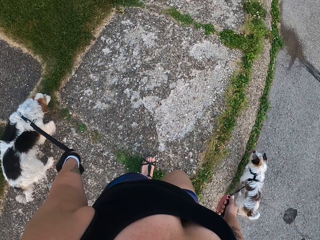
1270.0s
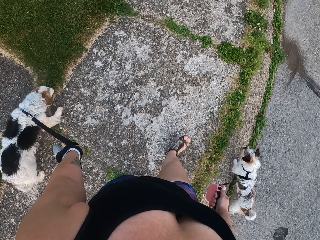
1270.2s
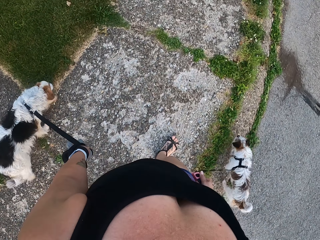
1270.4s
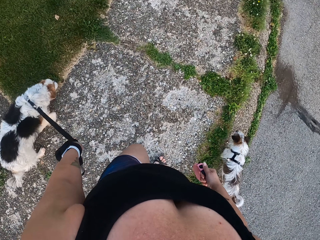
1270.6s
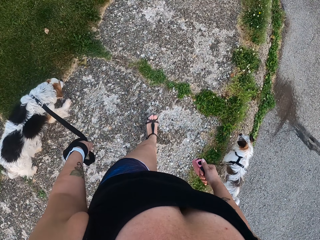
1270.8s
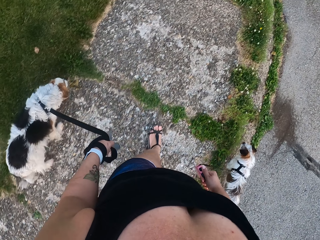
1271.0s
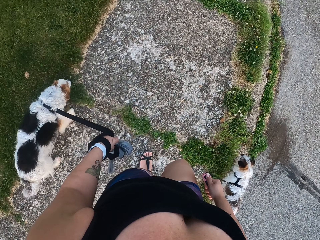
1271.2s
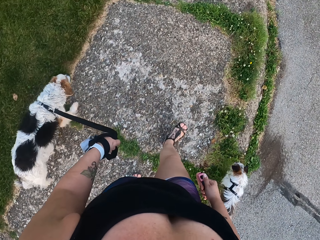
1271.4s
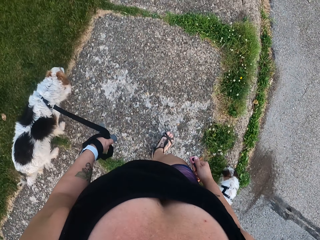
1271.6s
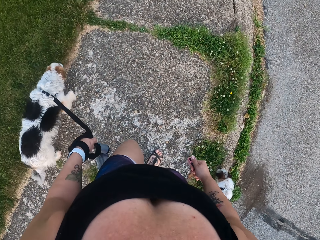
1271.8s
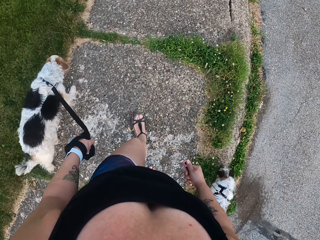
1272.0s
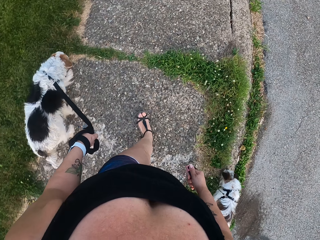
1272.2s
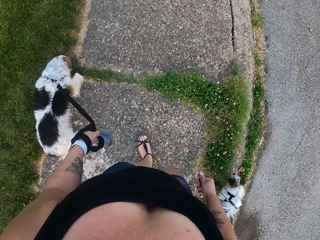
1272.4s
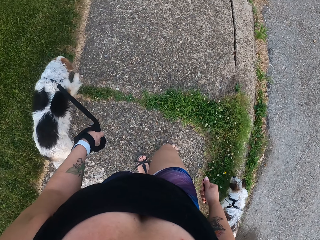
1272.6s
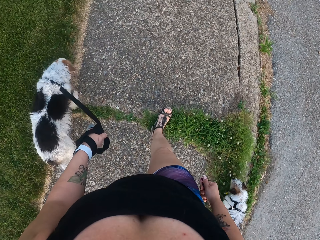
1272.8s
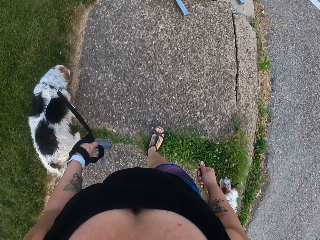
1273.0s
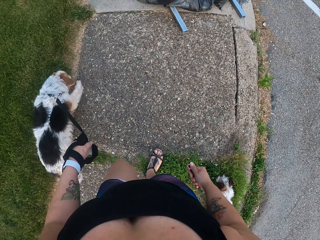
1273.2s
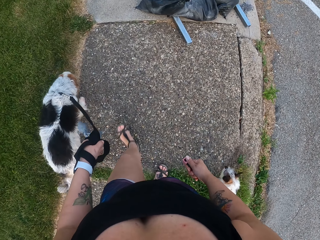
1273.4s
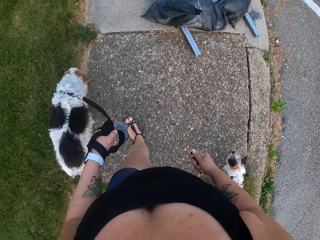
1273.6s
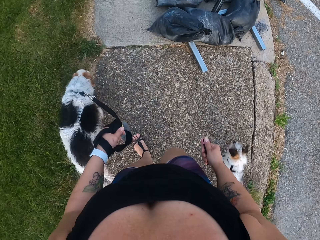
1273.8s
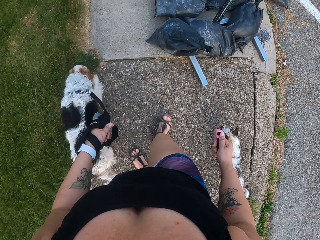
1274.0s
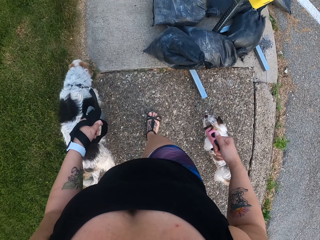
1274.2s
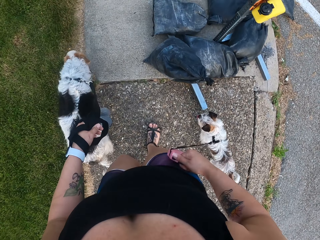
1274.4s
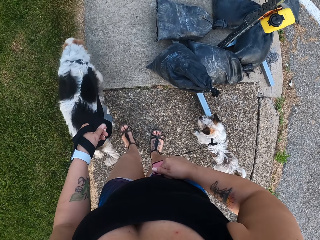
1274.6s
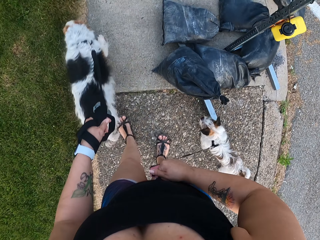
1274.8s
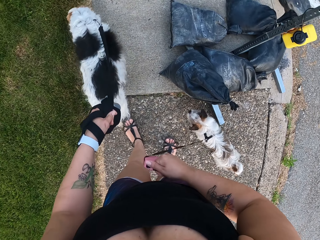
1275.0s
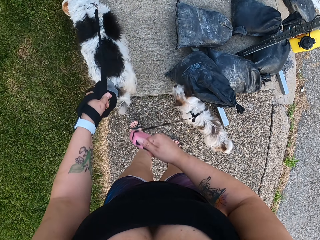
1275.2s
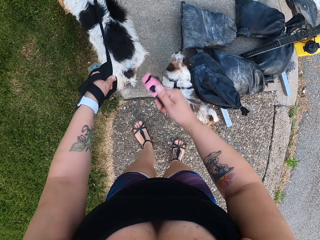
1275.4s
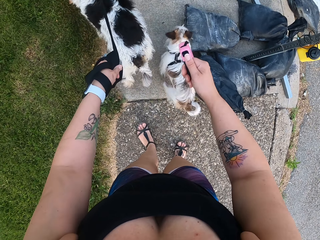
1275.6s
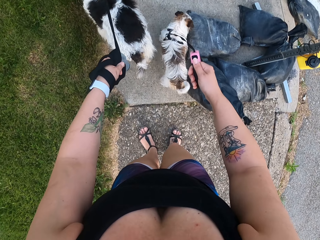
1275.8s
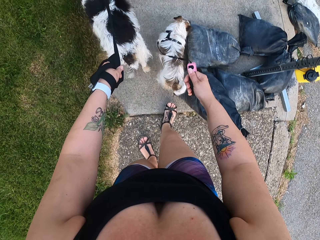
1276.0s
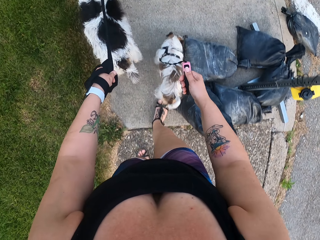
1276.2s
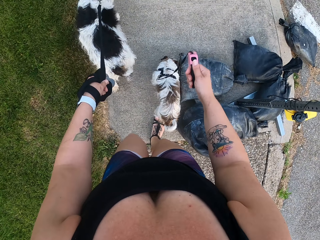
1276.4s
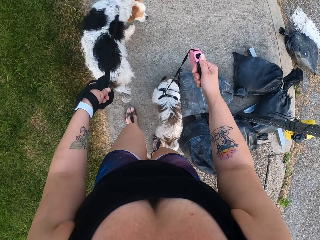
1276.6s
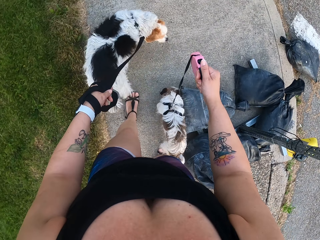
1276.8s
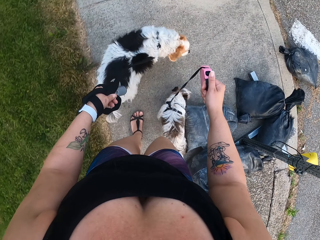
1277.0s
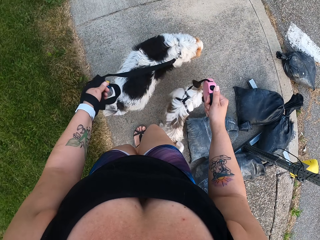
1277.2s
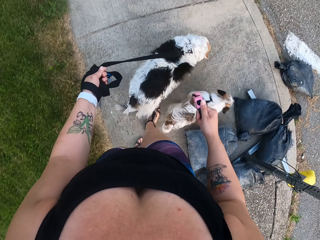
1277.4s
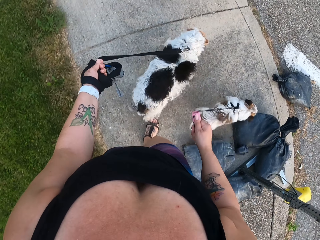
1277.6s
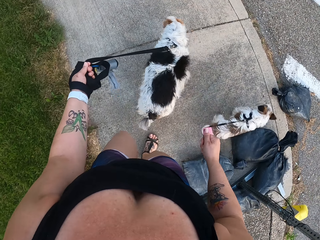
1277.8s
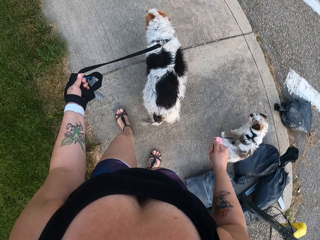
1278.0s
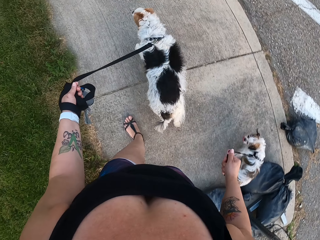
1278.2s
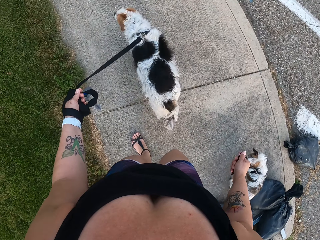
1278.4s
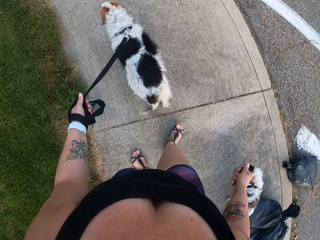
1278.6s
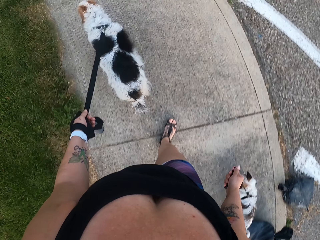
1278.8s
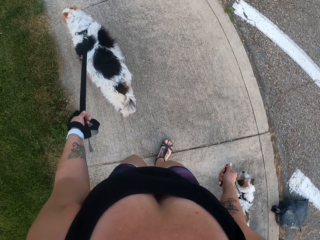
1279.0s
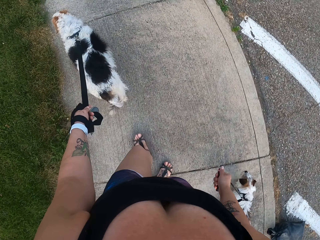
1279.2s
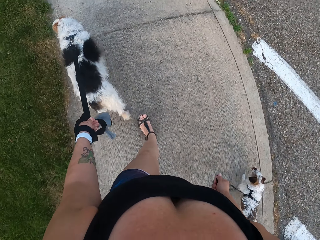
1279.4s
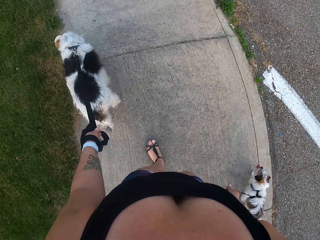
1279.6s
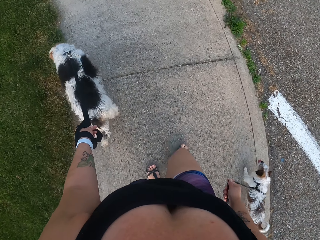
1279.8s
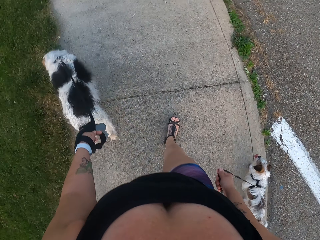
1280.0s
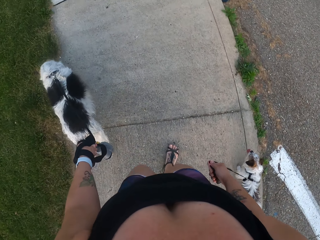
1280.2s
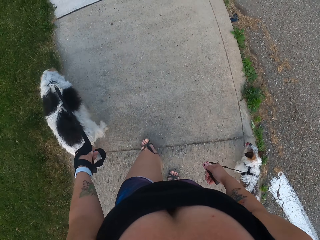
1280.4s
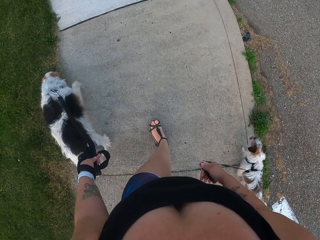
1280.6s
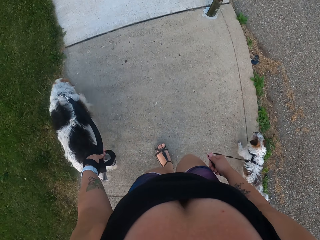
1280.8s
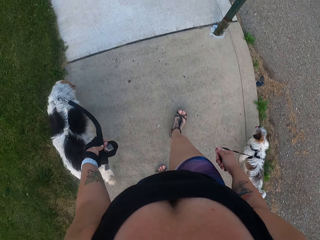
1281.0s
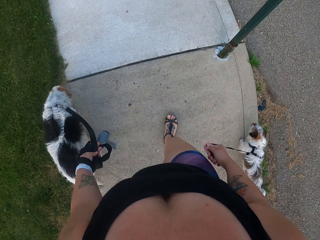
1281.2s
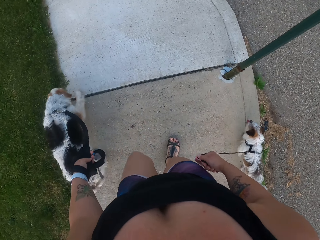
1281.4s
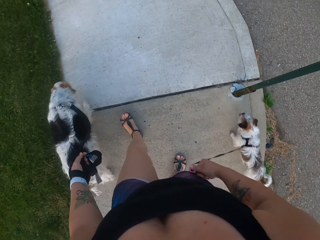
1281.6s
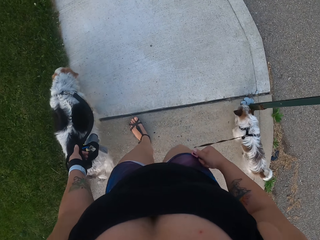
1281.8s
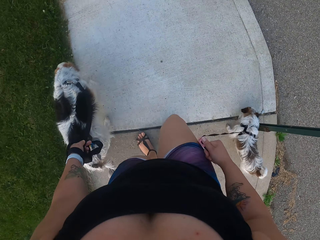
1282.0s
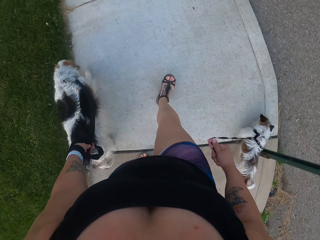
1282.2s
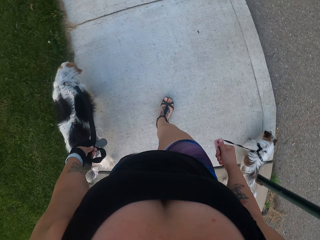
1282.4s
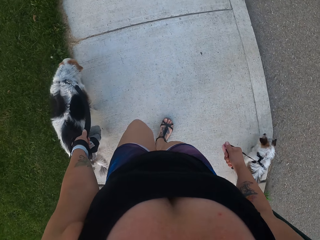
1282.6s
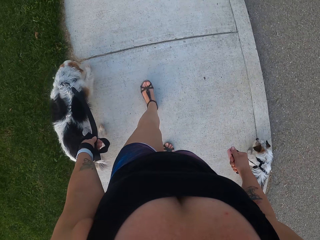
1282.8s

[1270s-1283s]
The camera wearer stands with the dogs. They walk with the dogs.

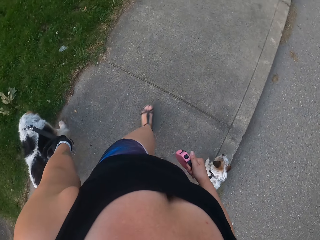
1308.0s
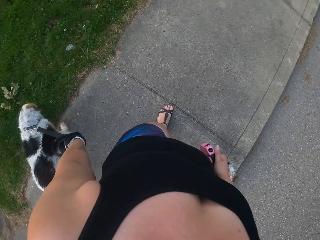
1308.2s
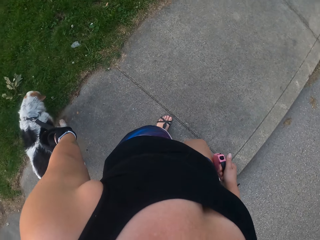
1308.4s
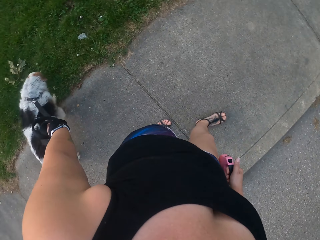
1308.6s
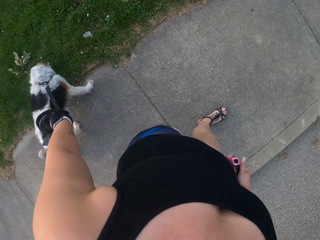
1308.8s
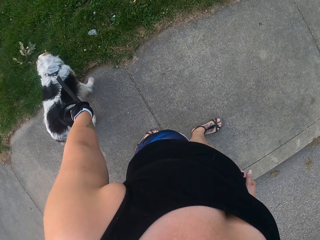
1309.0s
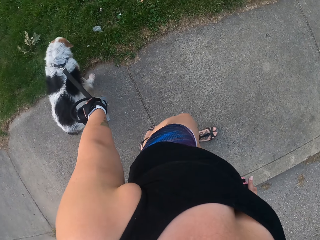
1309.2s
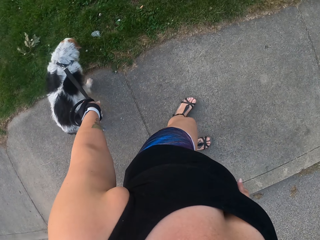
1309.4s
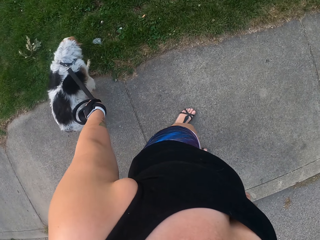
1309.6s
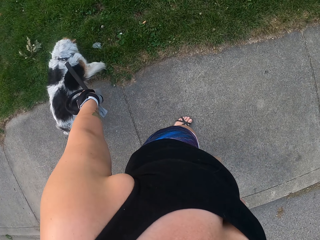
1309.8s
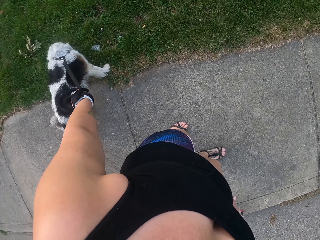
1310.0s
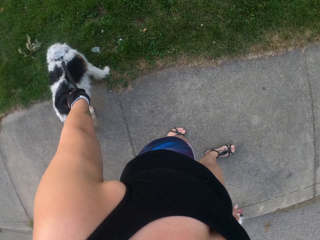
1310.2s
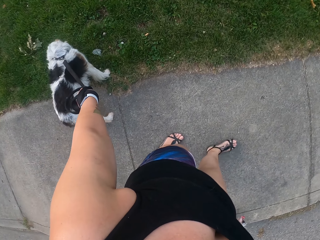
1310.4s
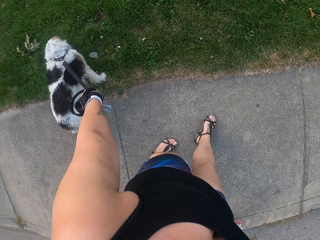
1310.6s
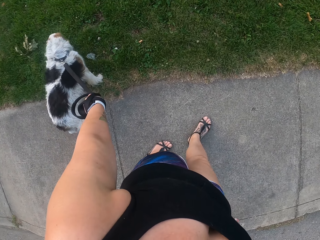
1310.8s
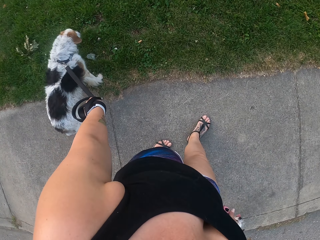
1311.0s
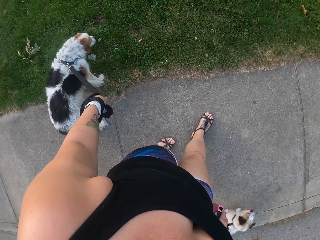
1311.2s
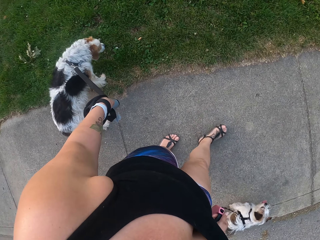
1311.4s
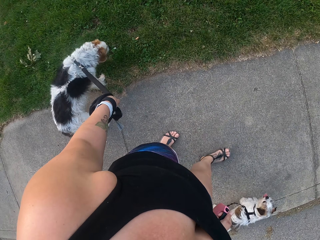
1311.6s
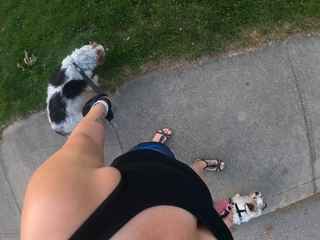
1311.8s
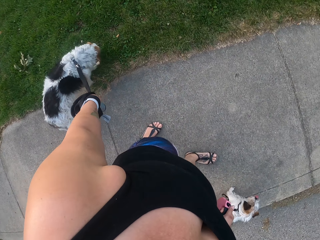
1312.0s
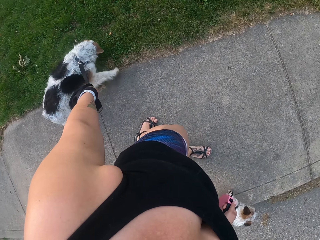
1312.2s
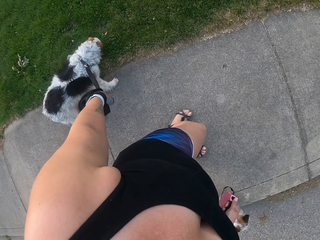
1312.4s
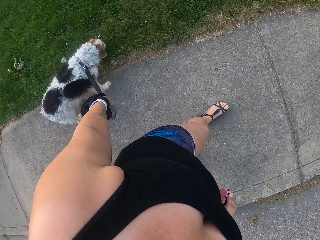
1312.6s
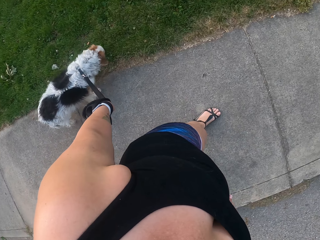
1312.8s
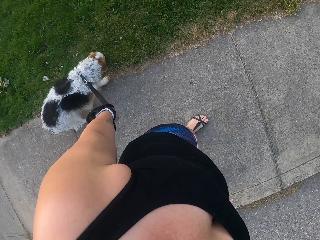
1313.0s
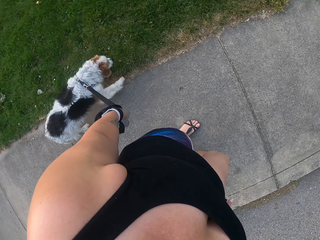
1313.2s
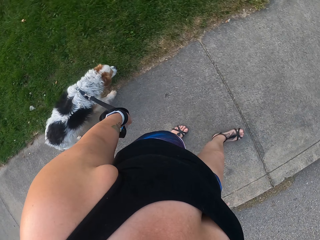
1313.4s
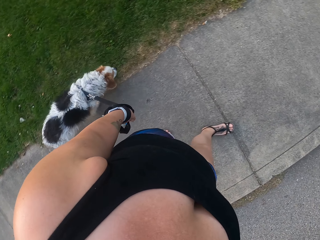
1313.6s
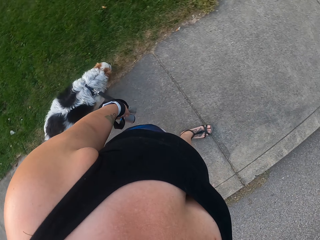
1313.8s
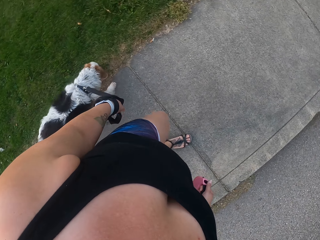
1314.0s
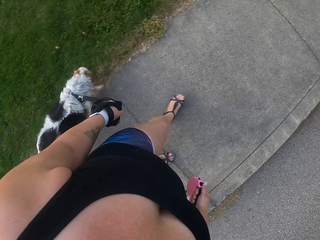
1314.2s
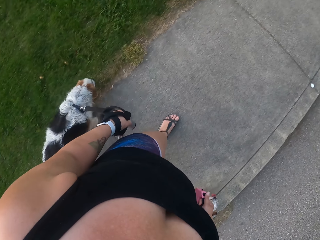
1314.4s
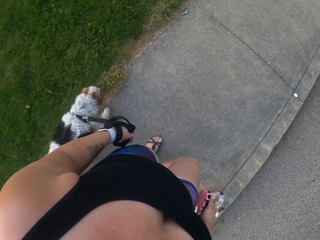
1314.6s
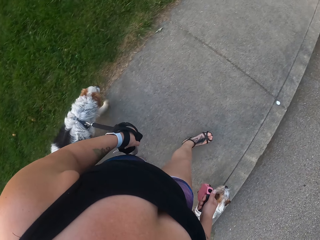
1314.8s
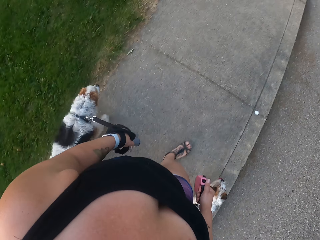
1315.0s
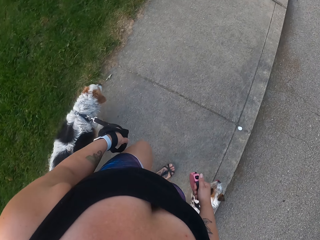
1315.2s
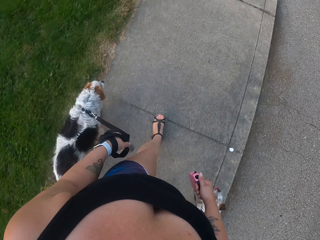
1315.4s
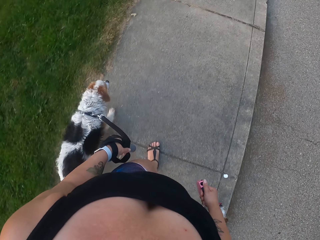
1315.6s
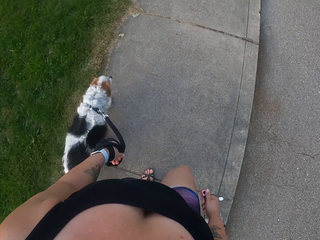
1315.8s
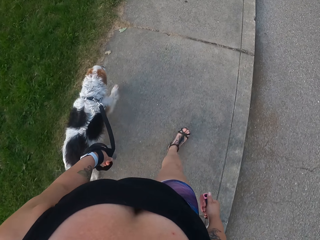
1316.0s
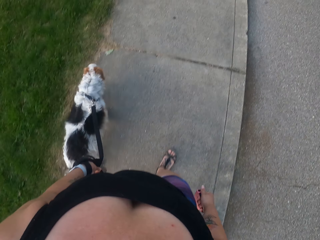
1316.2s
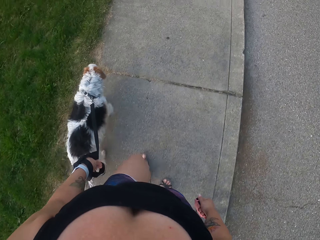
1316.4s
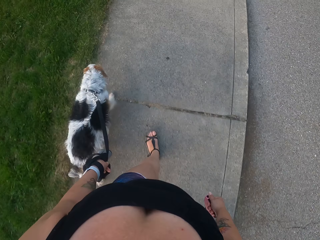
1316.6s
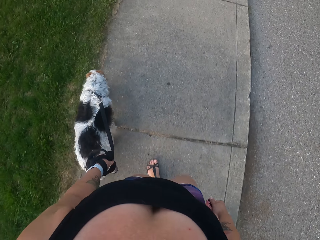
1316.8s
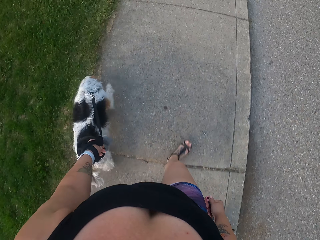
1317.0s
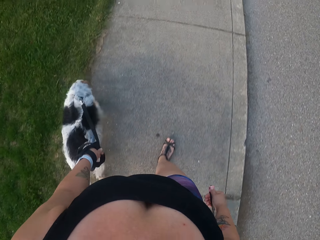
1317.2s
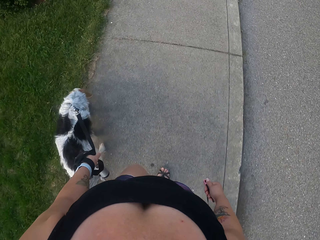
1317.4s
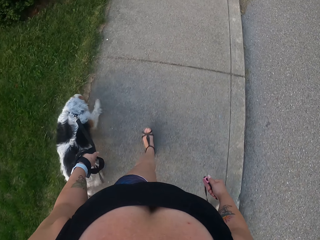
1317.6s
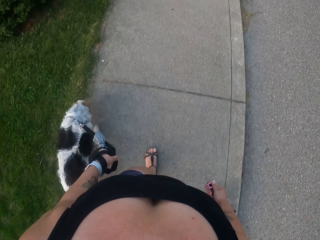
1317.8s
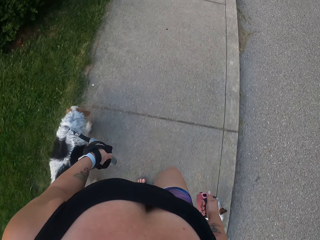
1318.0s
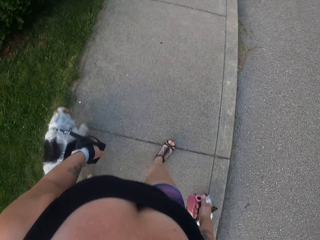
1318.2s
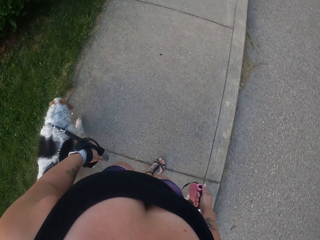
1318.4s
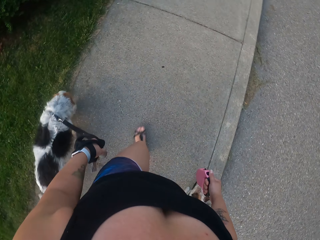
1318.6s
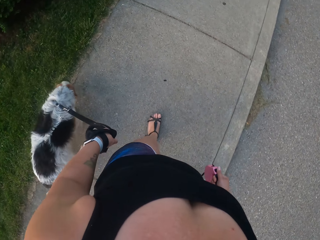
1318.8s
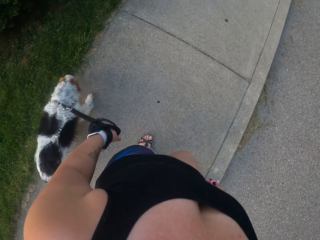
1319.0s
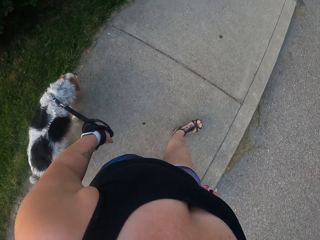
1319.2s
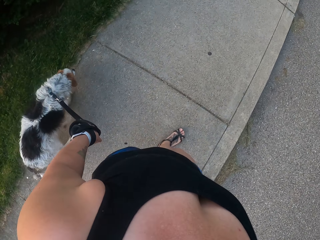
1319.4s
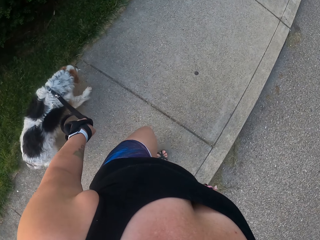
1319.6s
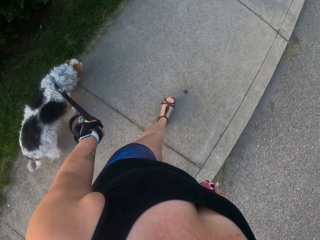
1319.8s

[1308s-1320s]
The camera wearer stands with the dogs. They pull the standing dog rope on the footpath. They pull the dogs on the footpath. They walk with the dogs.
